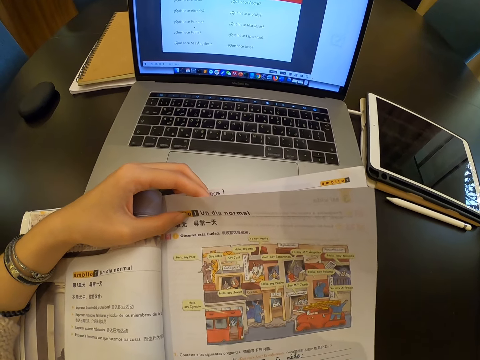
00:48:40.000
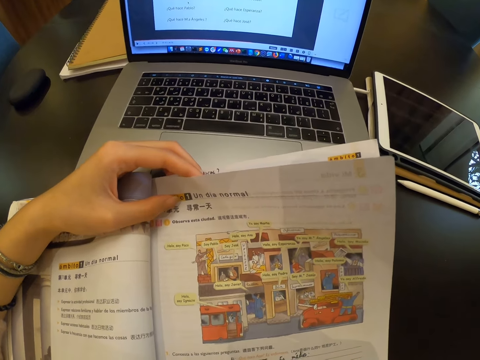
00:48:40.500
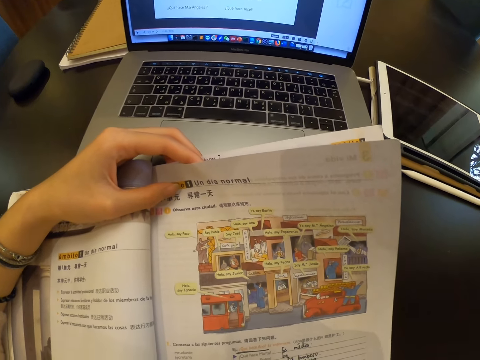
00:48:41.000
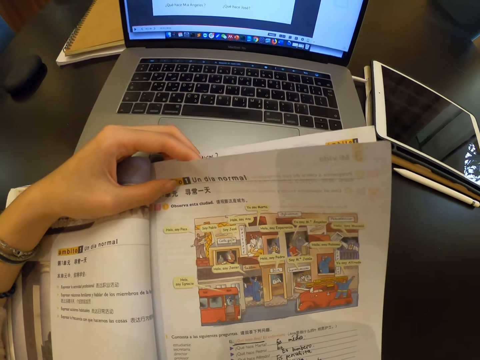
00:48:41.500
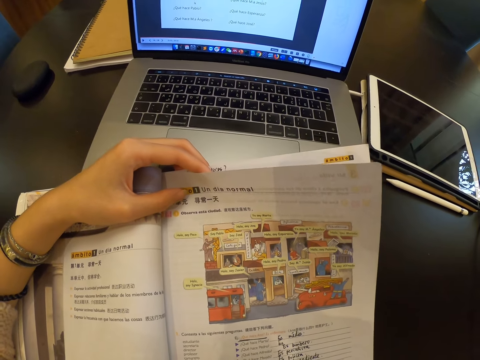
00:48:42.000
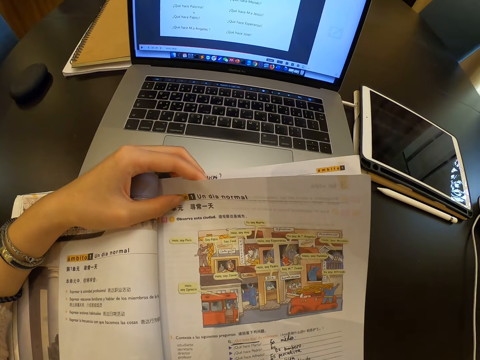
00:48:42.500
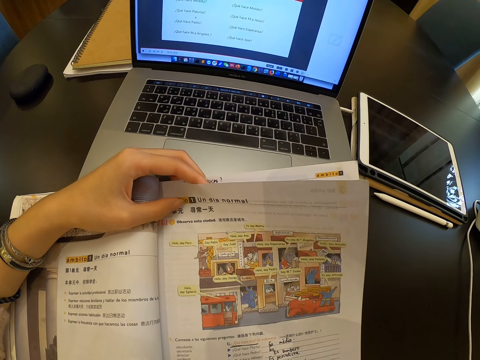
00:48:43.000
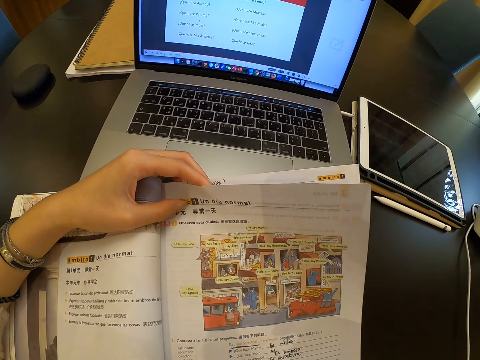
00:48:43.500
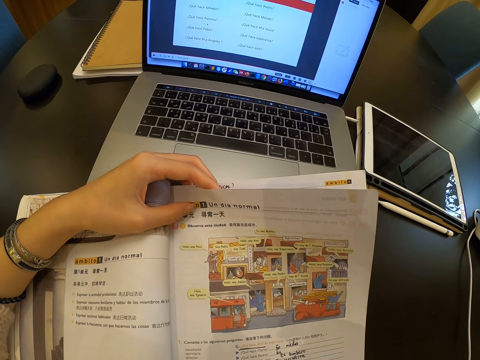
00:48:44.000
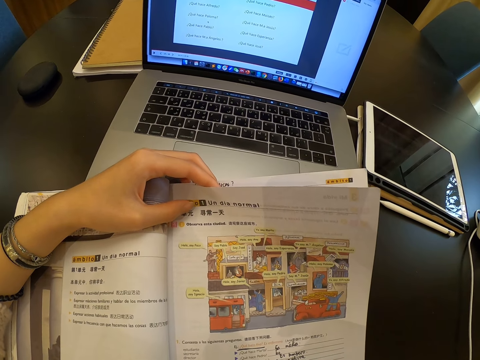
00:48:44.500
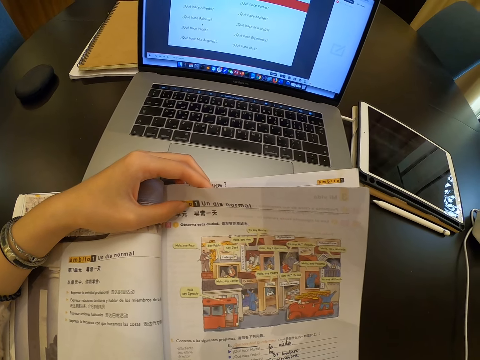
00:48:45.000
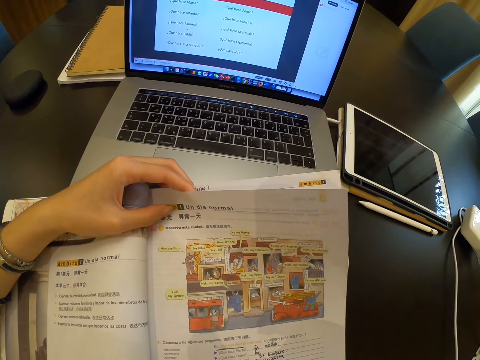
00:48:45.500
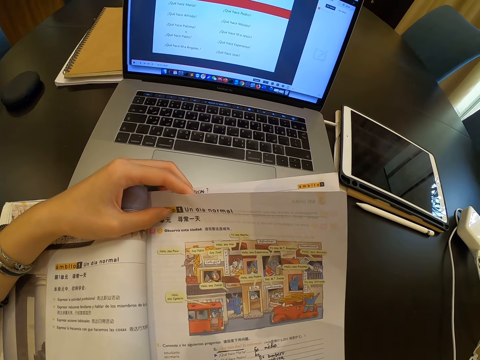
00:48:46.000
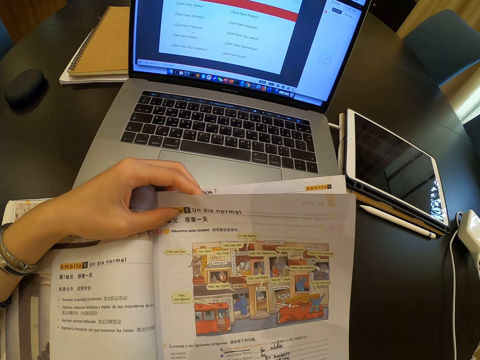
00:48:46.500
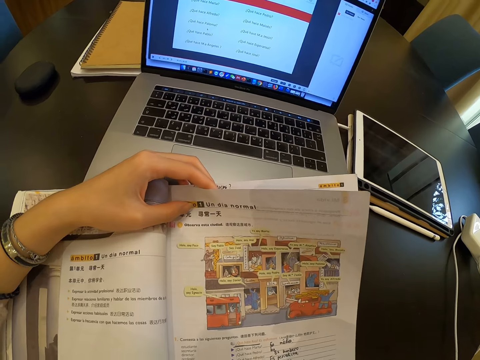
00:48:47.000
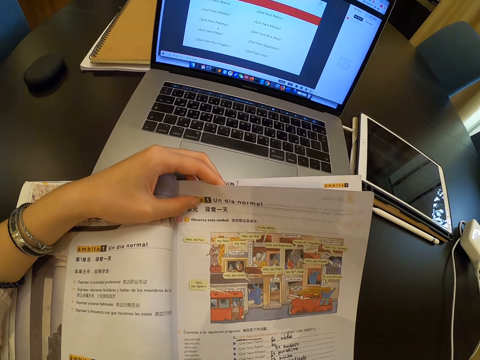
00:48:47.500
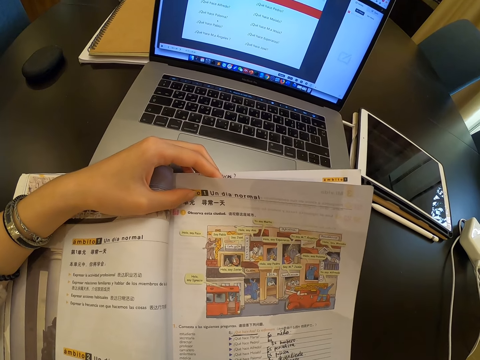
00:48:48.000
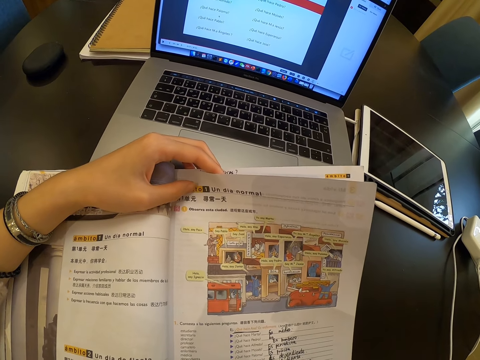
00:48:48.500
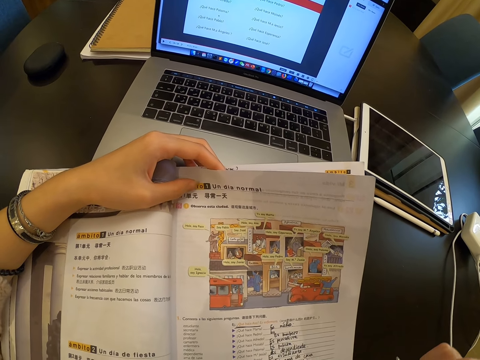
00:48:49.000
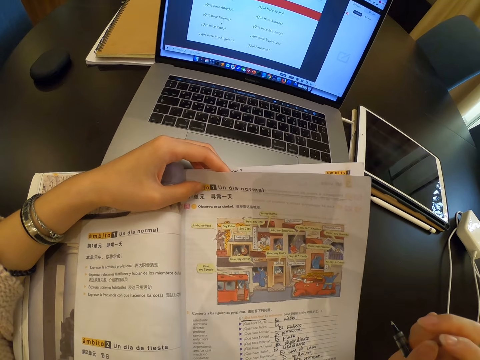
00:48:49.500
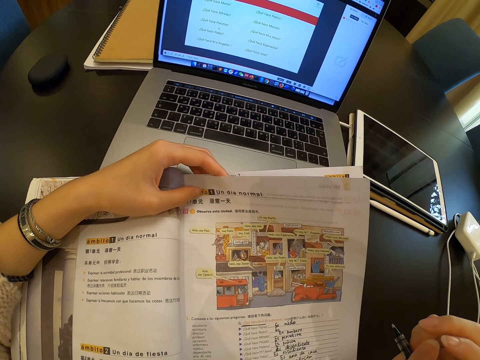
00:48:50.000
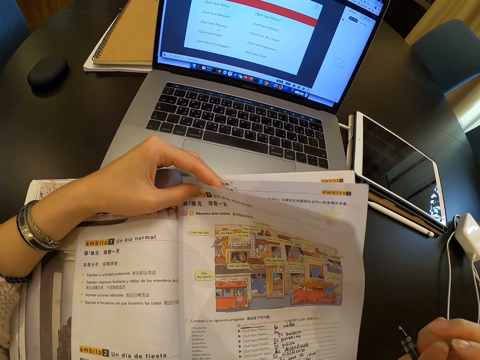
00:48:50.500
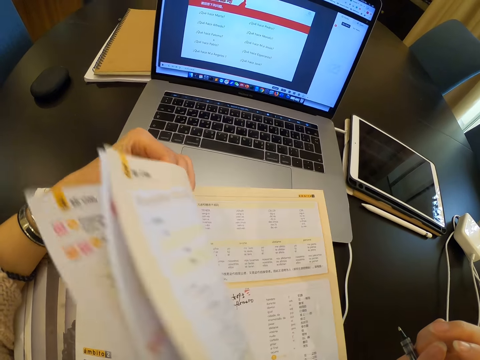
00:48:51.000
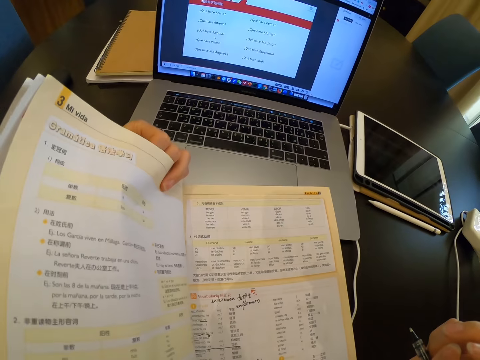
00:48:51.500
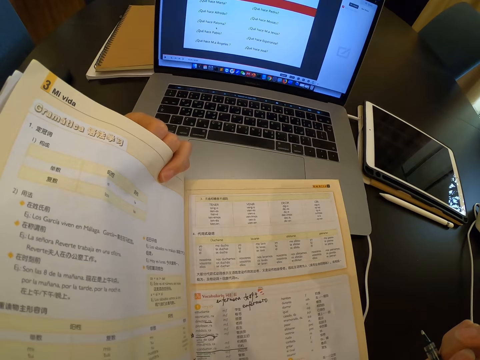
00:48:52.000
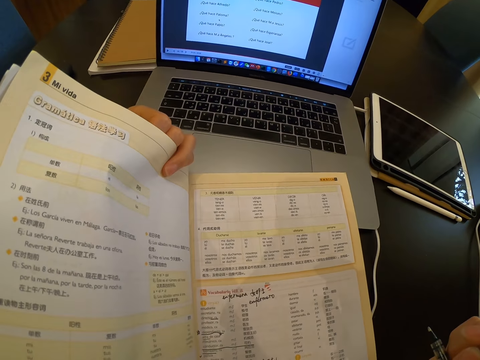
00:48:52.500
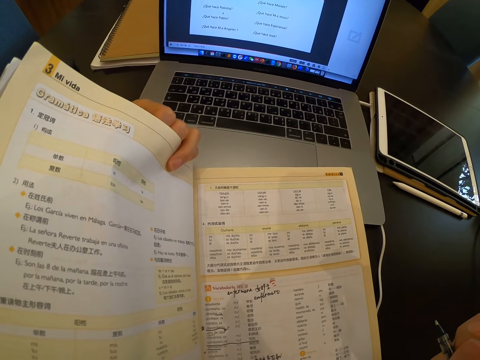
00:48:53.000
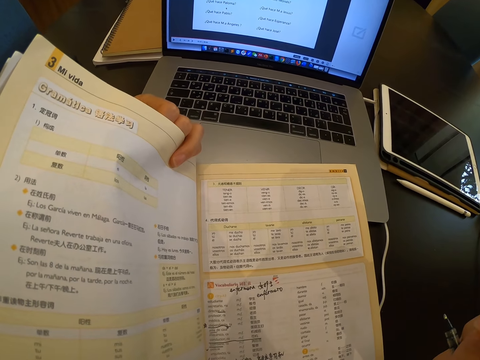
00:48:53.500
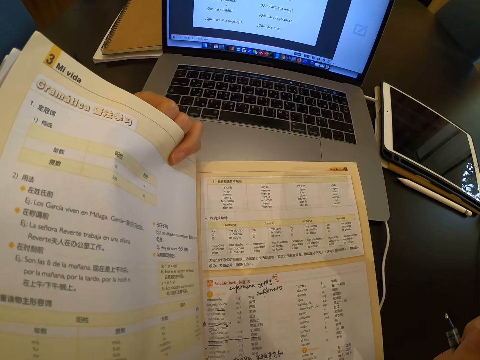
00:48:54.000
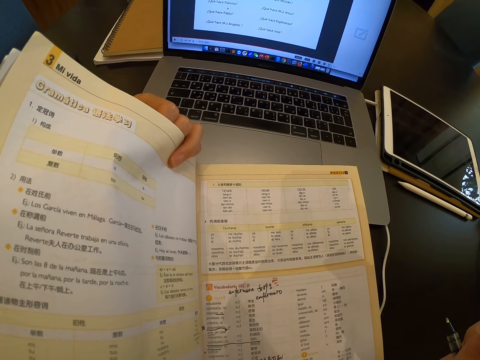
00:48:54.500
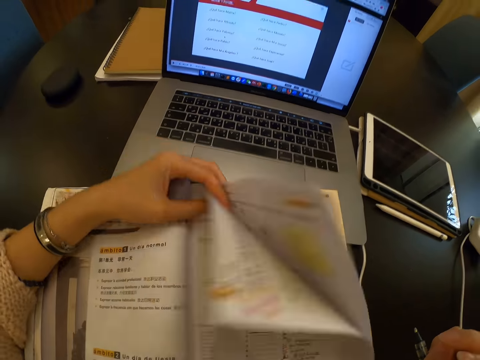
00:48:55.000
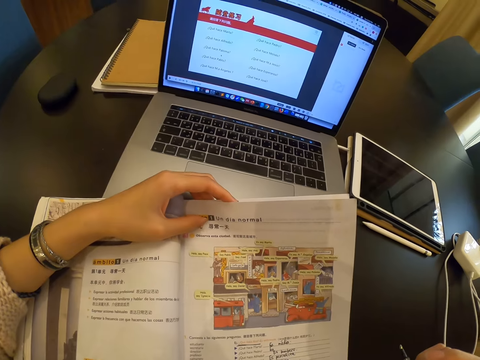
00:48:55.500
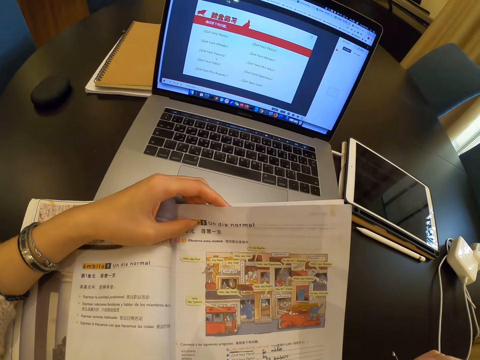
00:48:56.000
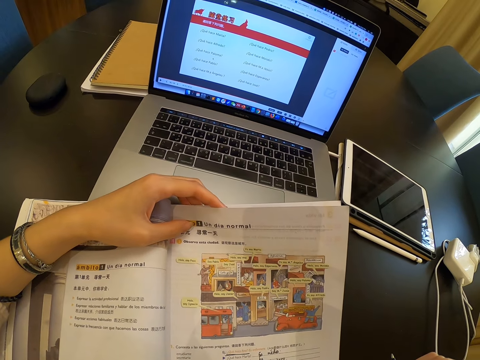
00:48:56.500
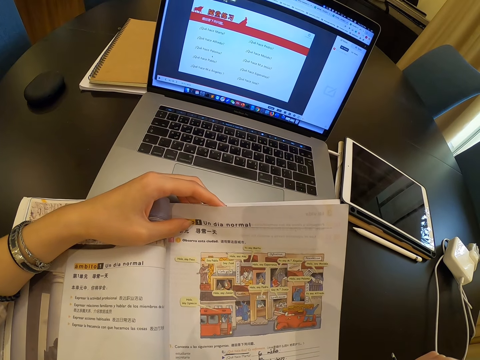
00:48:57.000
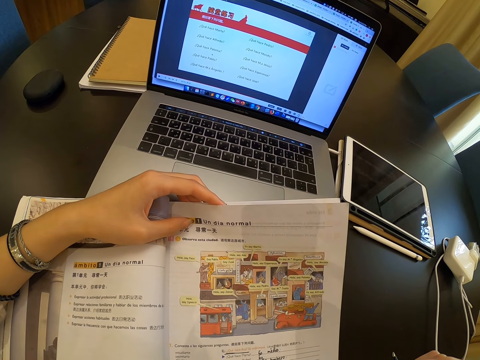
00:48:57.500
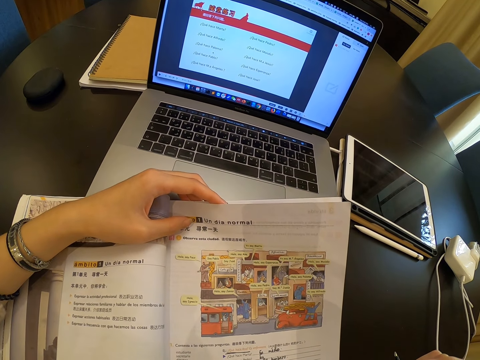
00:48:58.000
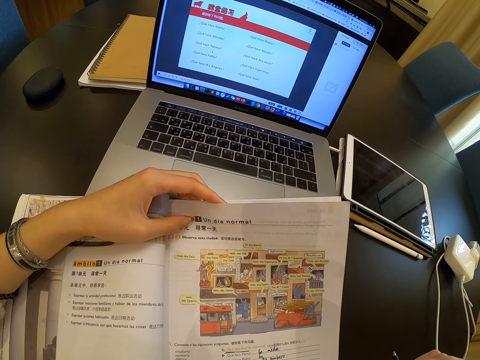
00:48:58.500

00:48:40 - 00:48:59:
The camera wearer opens the pages. They look at the book. They flip the pages. They look at the book.

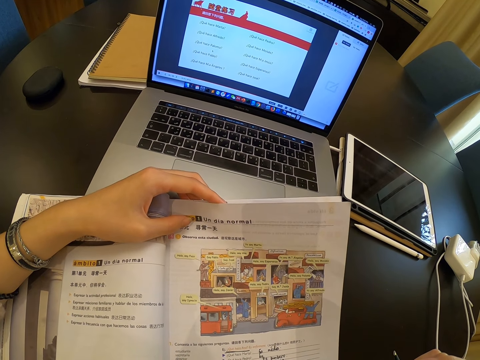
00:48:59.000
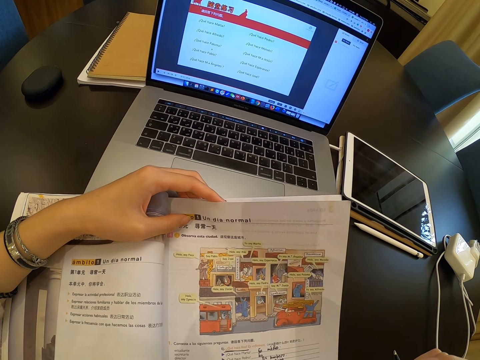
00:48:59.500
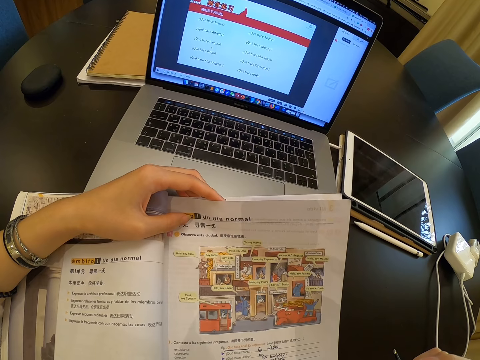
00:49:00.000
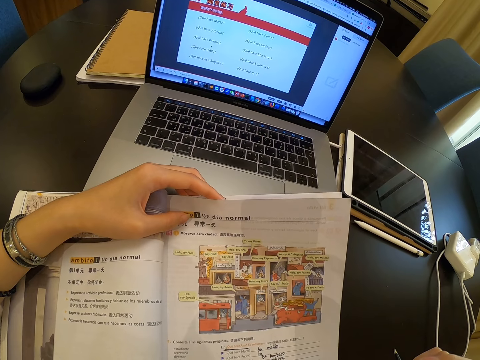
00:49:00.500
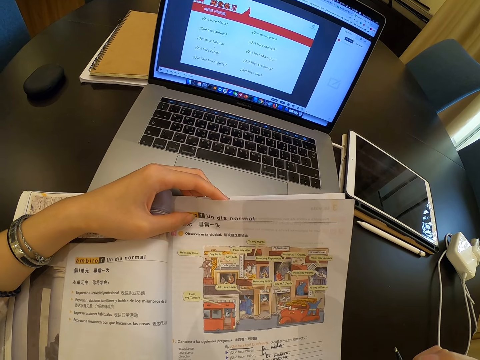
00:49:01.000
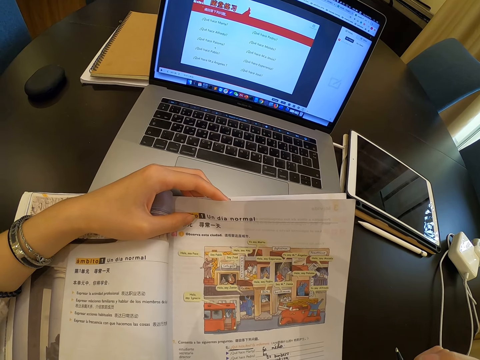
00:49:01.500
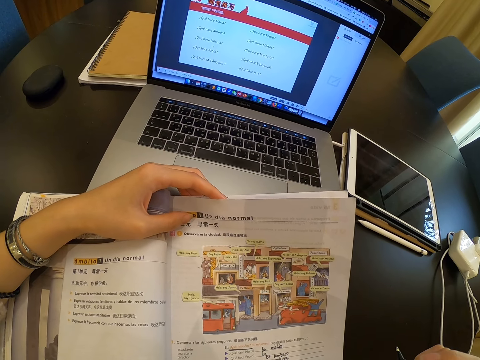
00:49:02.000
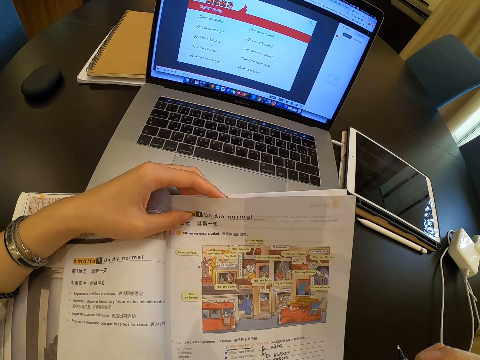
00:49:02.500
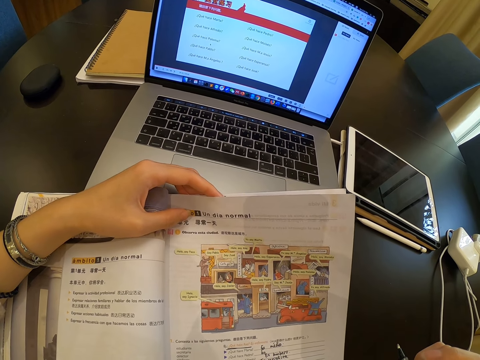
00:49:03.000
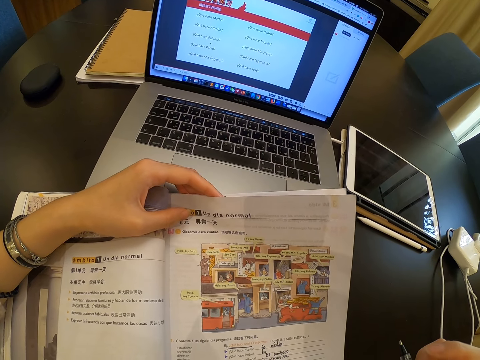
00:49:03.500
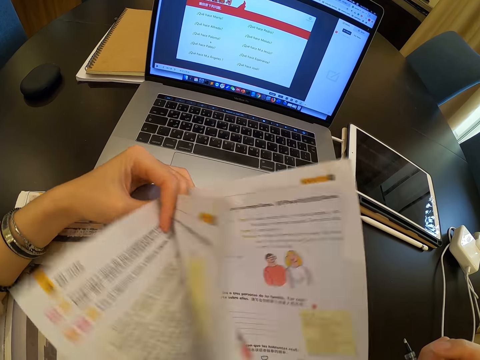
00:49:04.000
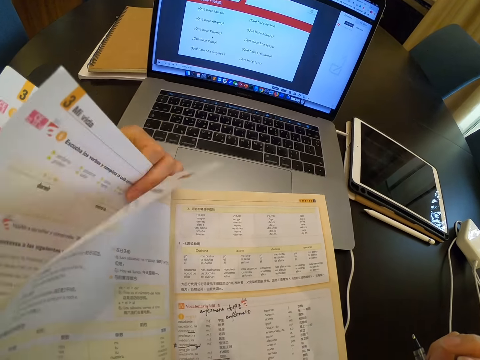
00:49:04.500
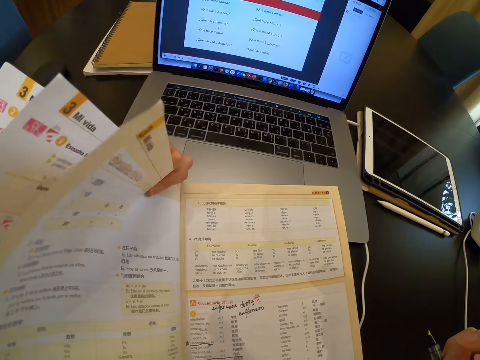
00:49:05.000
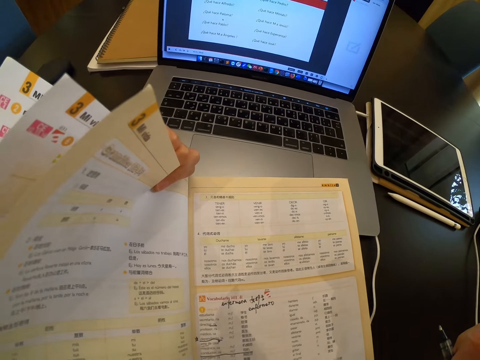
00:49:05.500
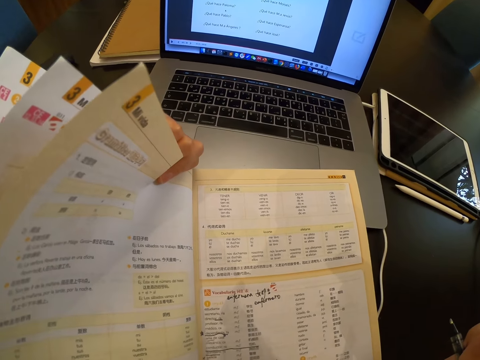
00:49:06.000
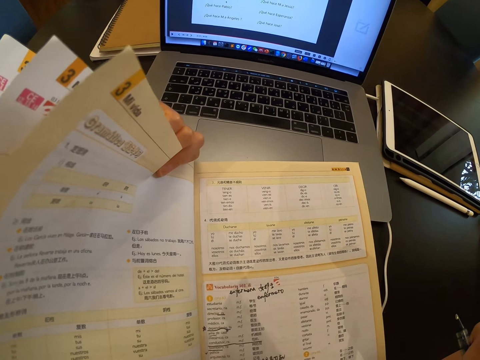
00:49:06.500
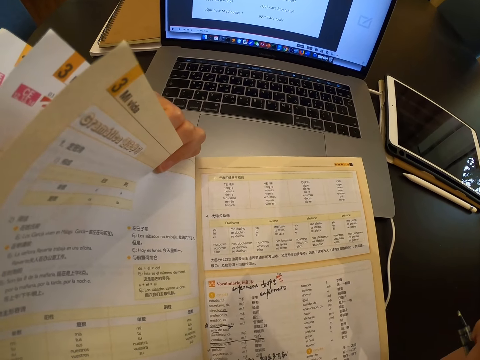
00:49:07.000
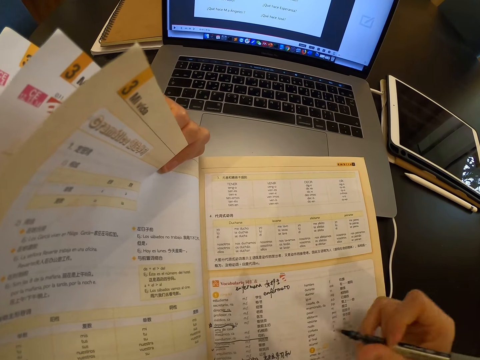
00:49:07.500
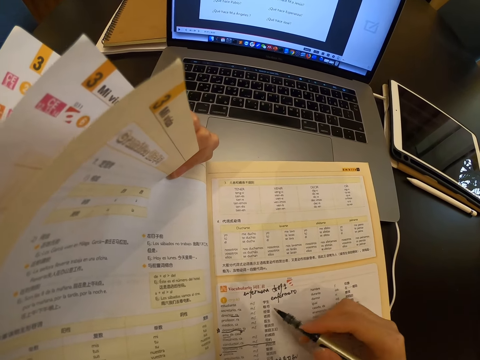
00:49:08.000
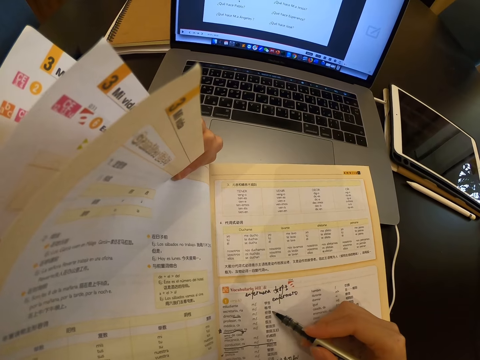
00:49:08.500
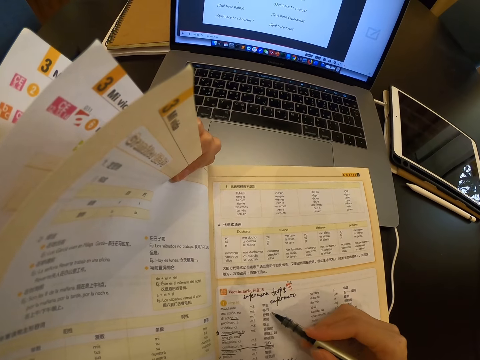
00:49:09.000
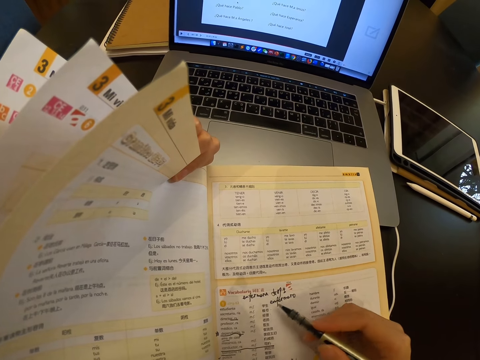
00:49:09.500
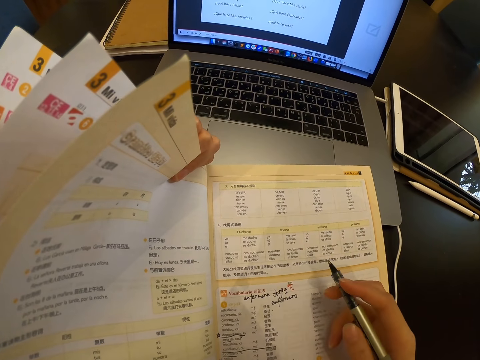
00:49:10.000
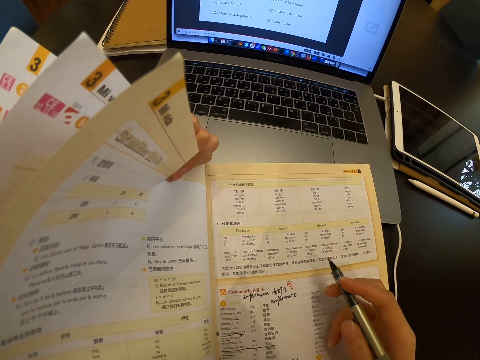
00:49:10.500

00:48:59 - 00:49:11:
The camera wearer opens the pages. They read the book. They point on the book with a pen.
